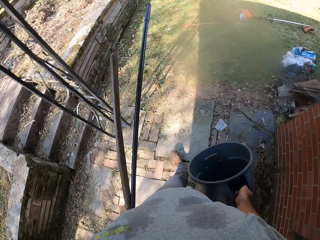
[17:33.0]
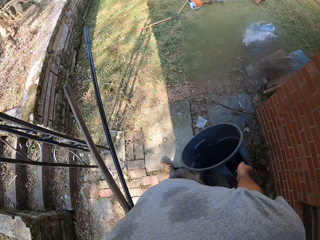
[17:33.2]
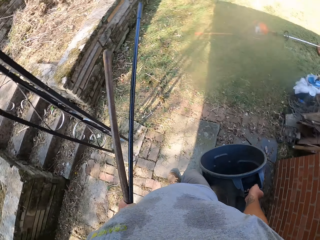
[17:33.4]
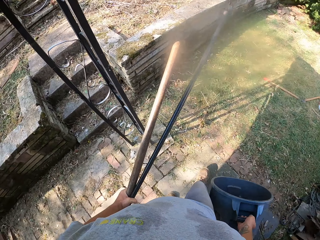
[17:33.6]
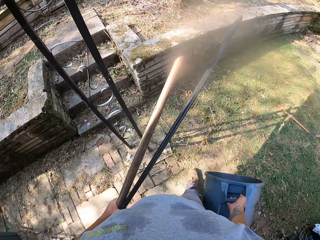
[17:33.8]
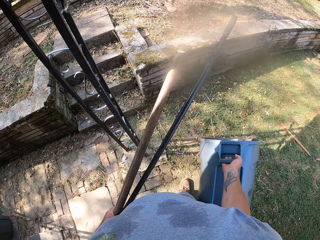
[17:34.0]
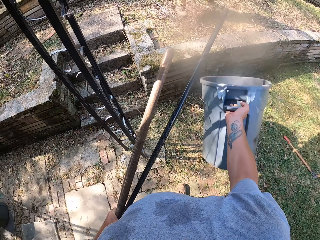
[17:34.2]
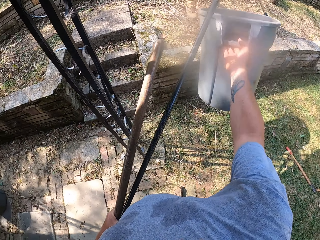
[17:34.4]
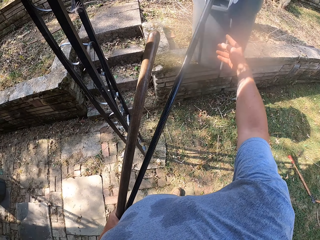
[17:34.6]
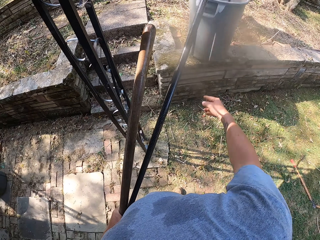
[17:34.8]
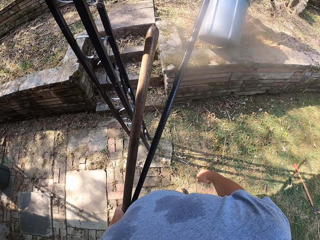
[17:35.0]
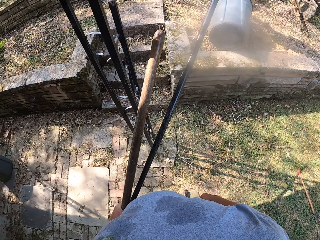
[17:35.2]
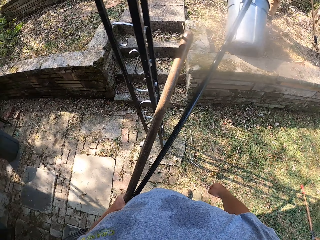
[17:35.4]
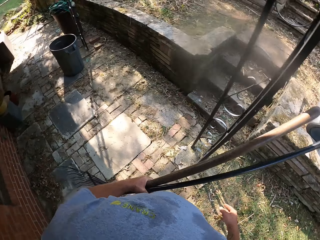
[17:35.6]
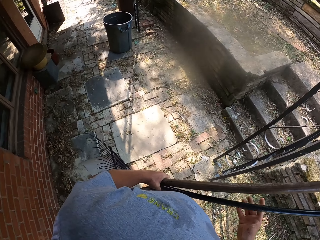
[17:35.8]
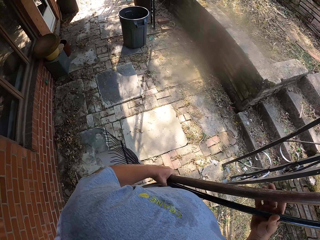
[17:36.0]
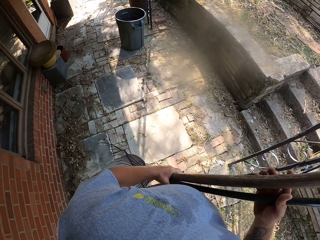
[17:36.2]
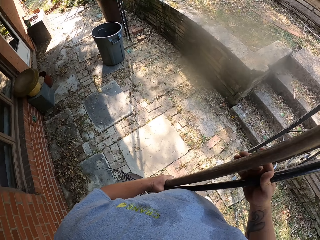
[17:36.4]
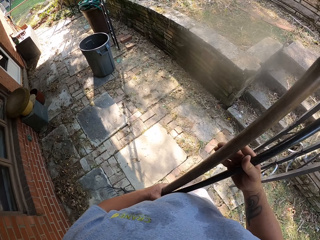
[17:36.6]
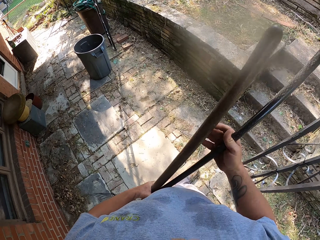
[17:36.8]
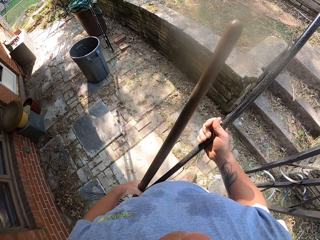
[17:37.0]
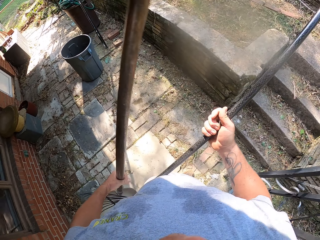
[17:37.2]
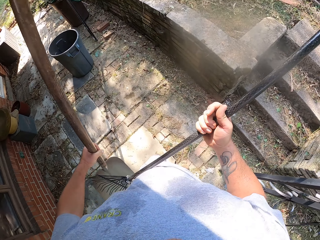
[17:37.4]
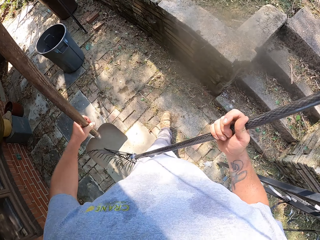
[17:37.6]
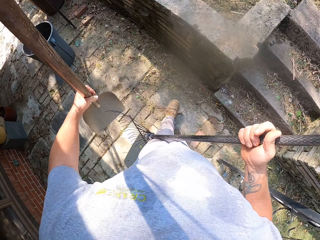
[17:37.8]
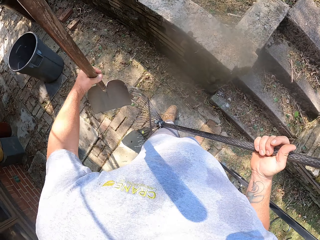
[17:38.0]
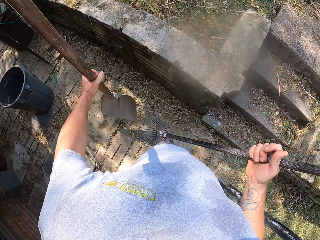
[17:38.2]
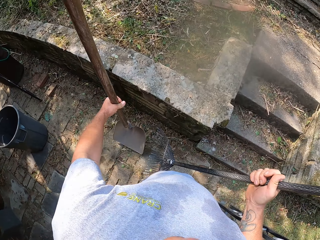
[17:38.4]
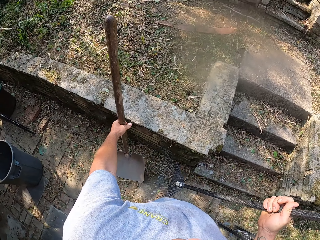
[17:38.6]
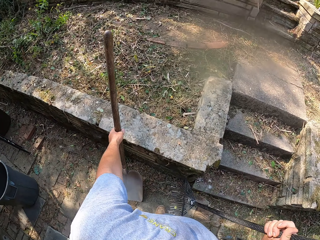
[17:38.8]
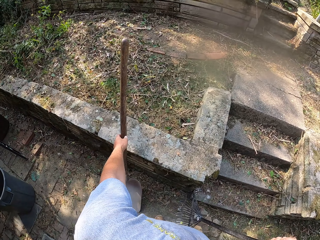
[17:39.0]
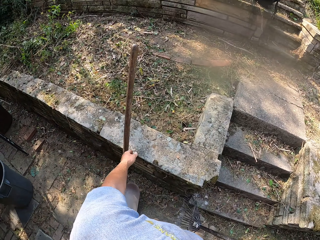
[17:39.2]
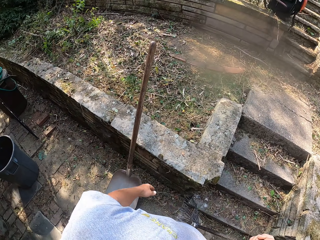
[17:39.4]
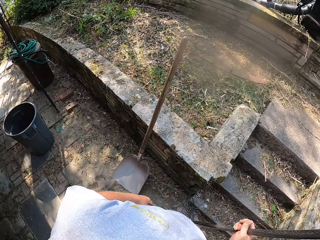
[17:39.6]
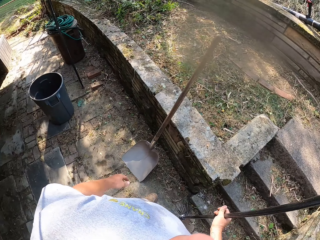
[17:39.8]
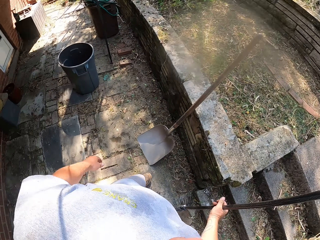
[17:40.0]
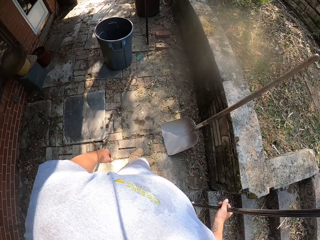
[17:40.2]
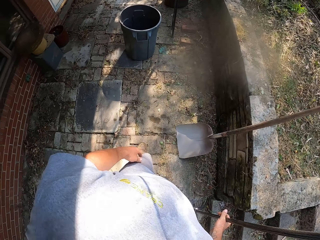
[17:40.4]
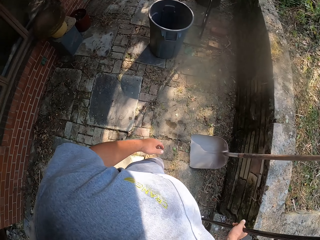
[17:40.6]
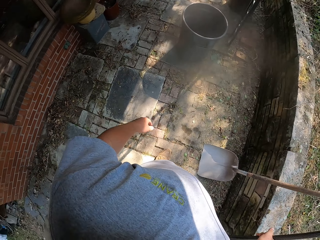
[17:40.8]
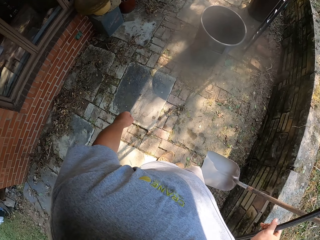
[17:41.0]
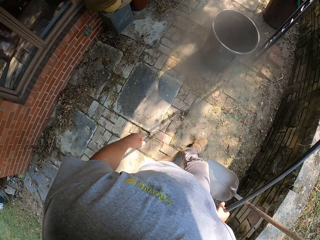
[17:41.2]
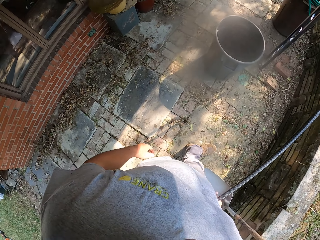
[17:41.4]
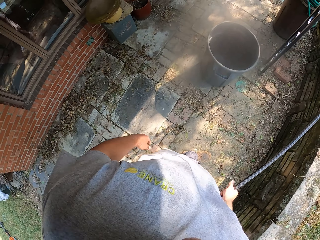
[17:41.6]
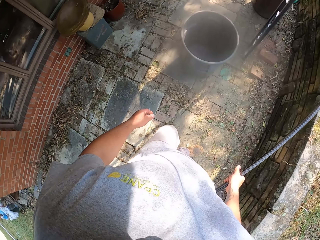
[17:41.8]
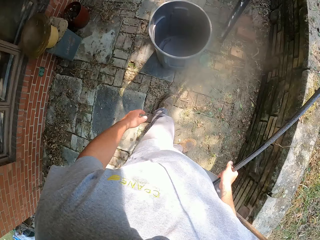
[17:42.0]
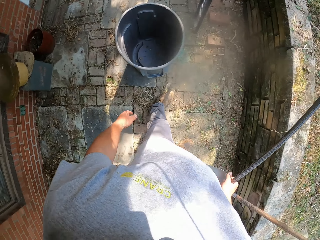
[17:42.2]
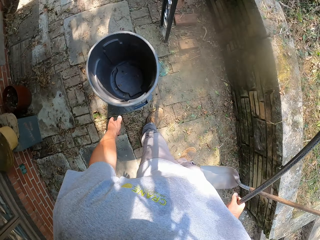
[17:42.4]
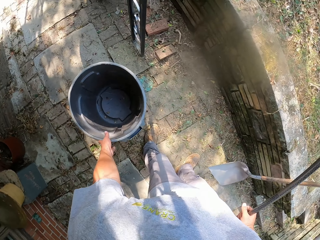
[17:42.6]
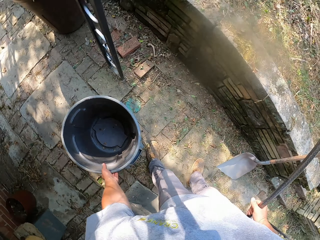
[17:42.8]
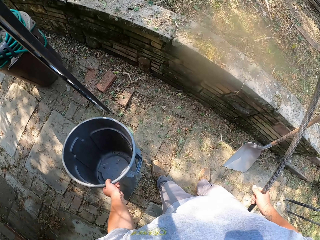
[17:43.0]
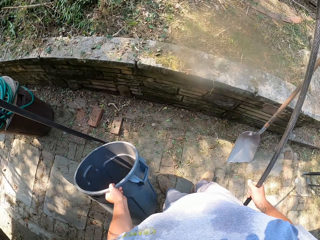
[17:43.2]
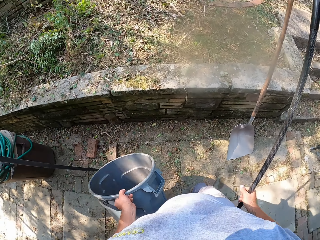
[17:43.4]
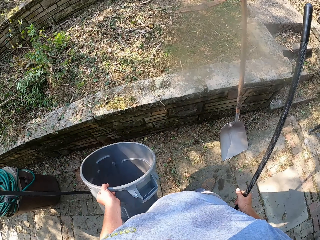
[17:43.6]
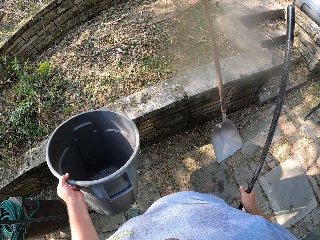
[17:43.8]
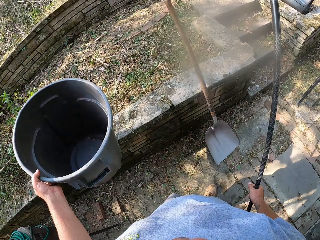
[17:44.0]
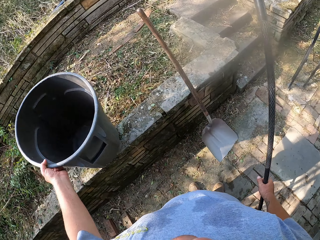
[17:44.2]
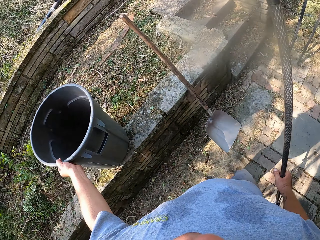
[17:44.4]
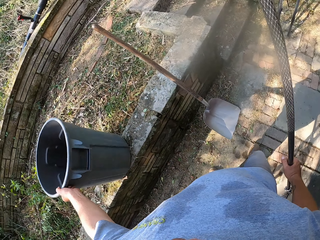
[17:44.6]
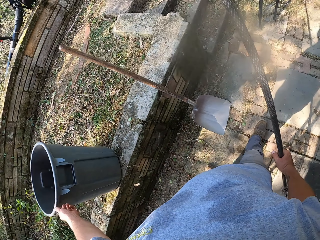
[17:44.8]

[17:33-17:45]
The camera wearer drops the plastic container on the ground. Another person sweeps with a rake. The camera wearer looks around. They walk around. They place the spade on the ground. They walk around. They place the rake on the ground. They pick the rake from the ground. They pick the plastic container from the ground. They place the trash bin on the elevated area.

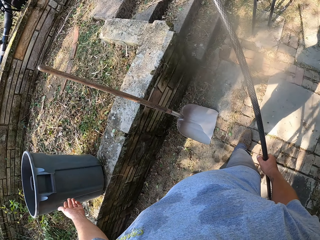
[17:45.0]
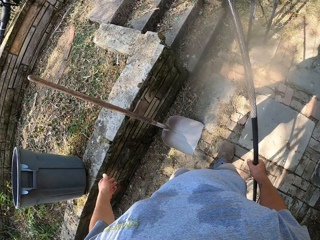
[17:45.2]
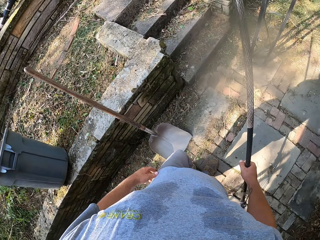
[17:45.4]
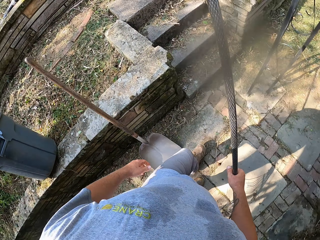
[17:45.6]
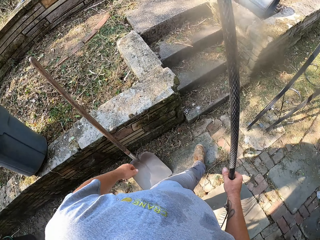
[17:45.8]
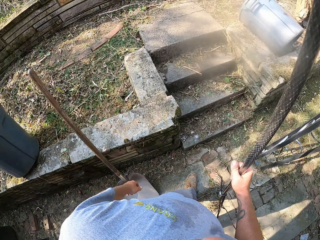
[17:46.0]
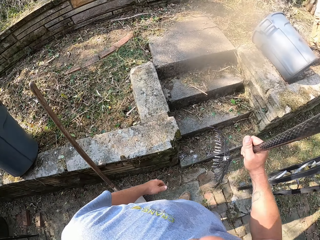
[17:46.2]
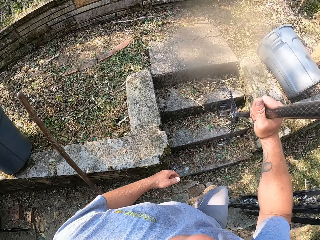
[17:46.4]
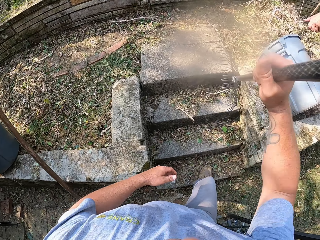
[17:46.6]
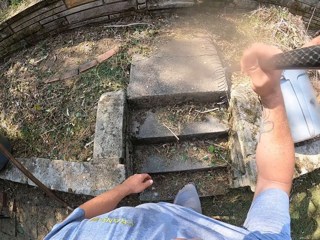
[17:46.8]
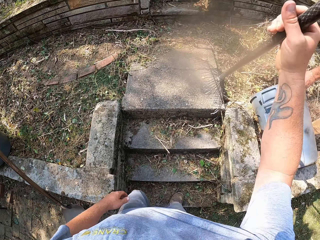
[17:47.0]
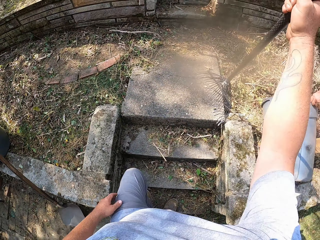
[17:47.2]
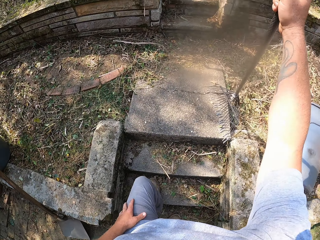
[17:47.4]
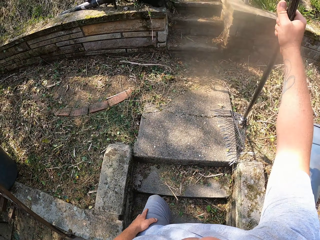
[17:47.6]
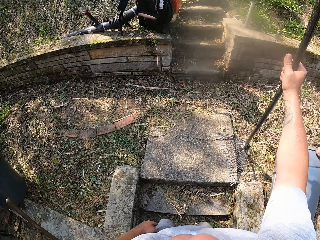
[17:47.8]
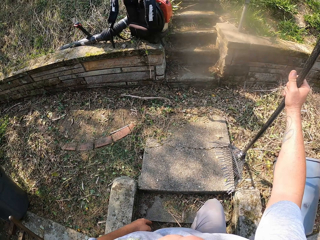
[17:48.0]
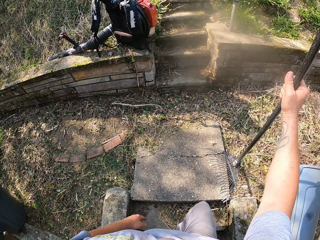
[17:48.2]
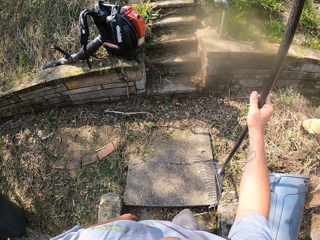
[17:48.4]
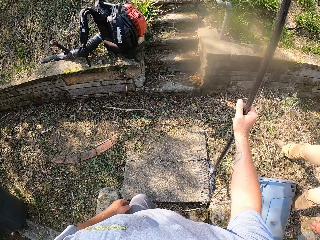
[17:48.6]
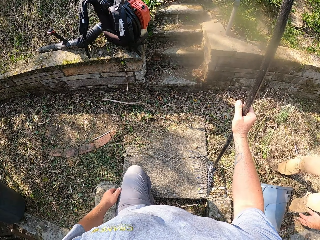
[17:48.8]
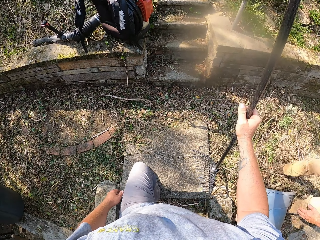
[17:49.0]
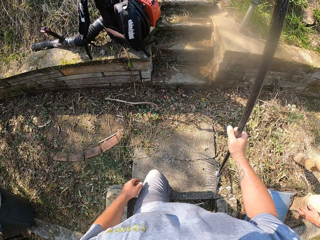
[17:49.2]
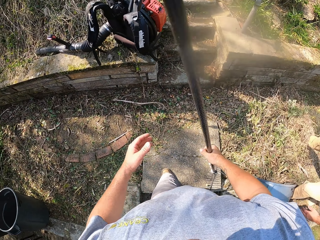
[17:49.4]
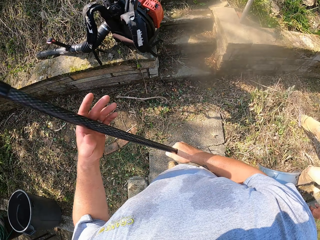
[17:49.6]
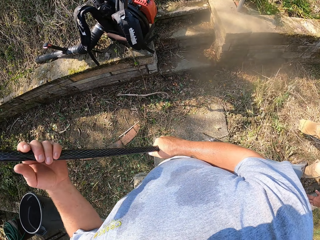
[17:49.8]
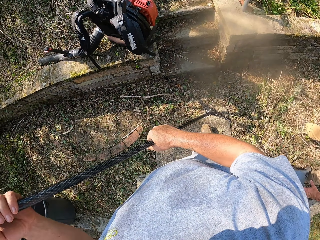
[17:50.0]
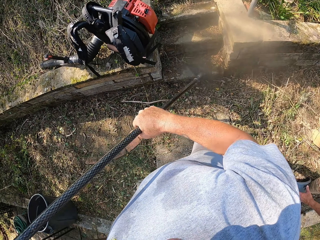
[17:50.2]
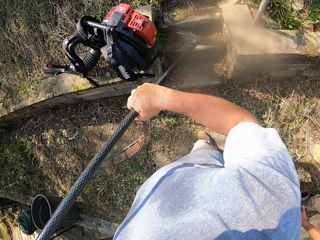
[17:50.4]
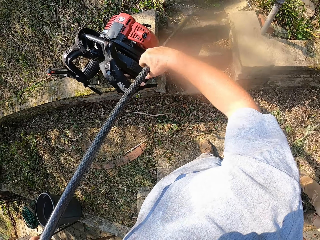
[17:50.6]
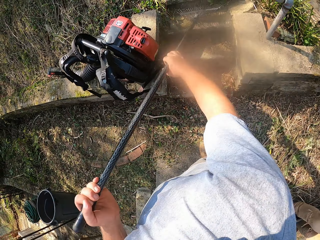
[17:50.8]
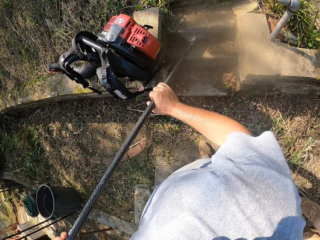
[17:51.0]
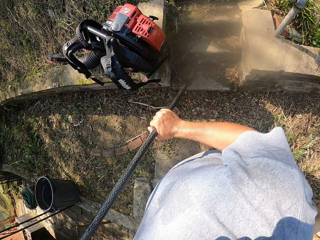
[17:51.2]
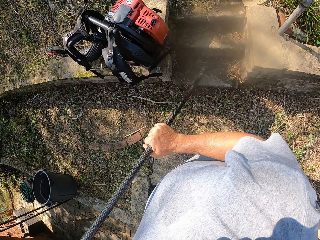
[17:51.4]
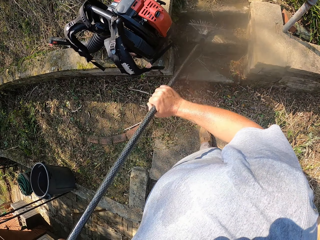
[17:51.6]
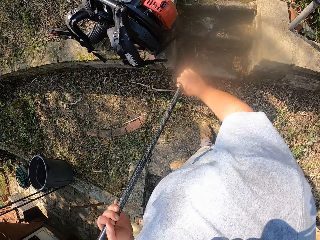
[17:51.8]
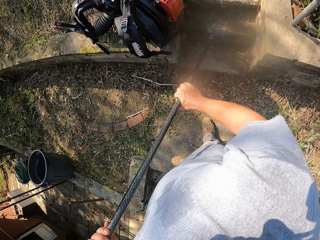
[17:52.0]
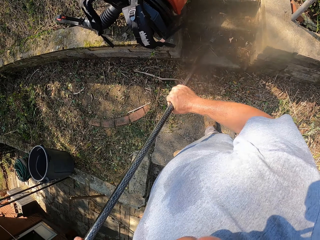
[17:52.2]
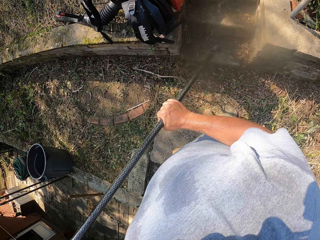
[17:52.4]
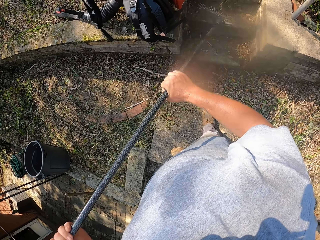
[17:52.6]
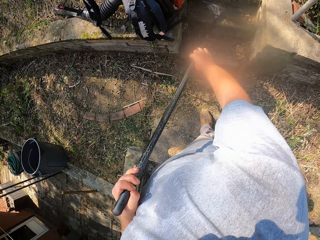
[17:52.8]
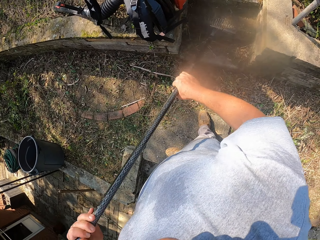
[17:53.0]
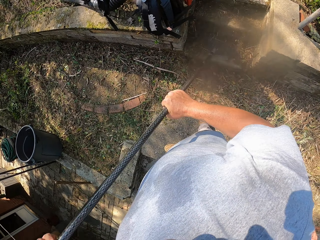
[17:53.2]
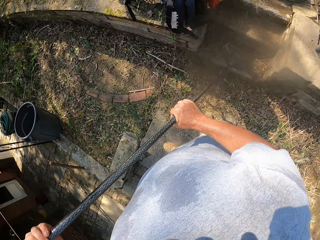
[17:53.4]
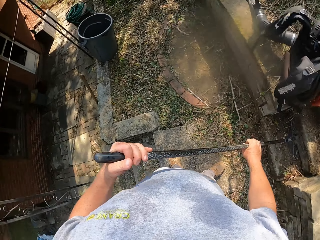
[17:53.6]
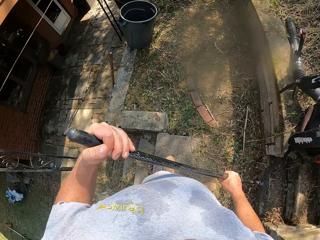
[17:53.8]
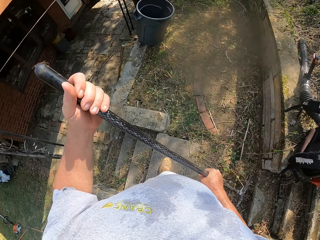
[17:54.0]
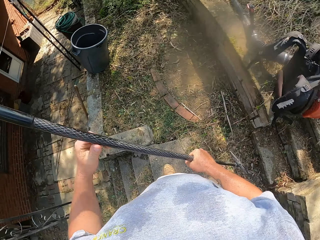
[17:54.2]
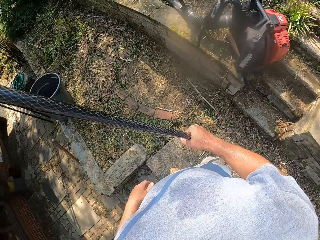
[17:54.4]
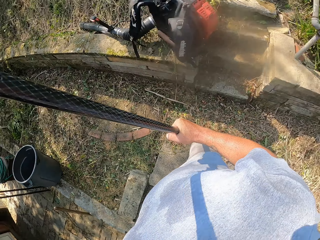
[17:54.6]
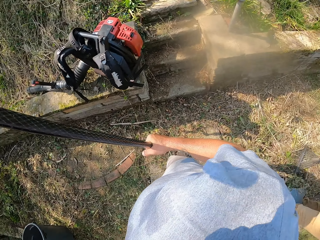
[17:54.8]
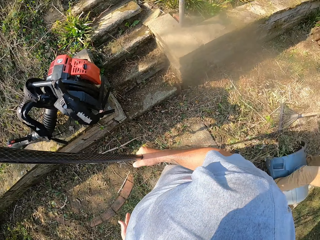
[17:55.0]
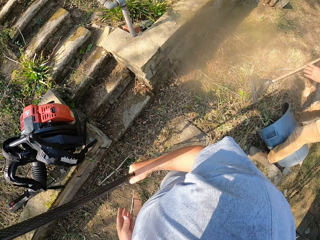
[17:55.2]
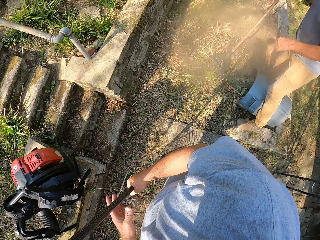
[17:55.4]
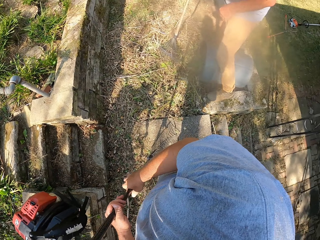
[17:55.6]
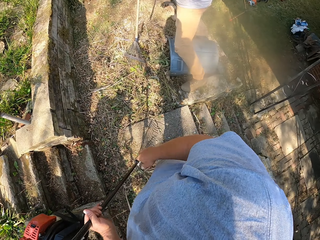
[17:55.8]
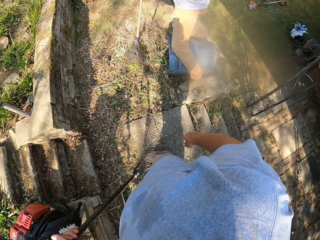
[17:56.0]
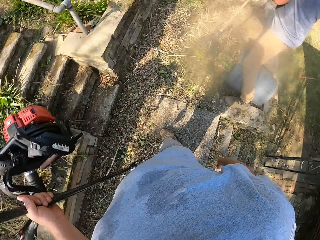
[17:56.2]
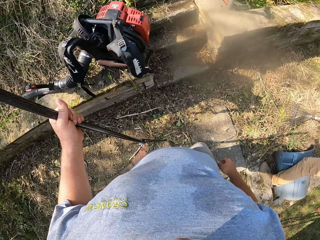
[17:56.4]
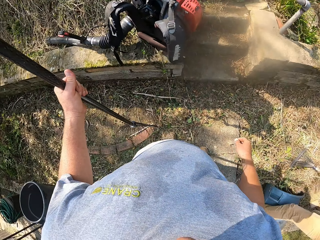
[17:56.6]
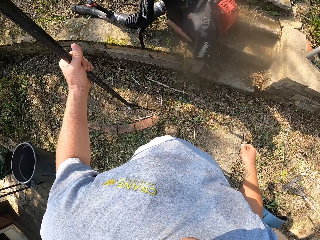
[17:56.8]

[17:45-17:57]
The camera wearer walks on the footpath. A person picks the trash bin. The person puts dried grass into the trash bin. The camera wearer sweeps the compound with the rake. They walk around.
